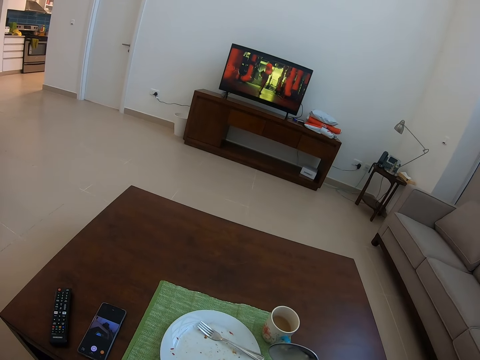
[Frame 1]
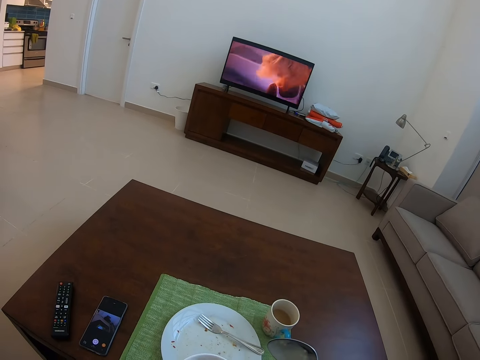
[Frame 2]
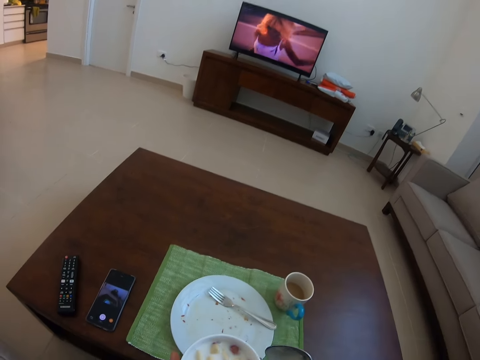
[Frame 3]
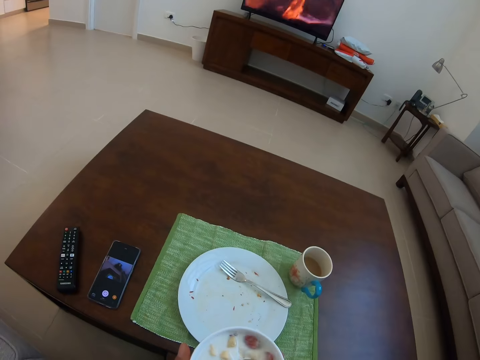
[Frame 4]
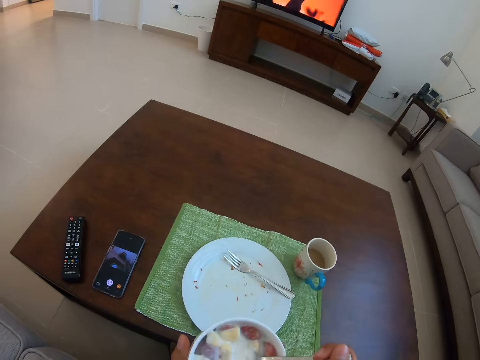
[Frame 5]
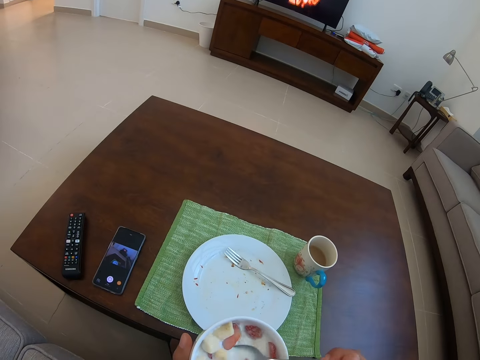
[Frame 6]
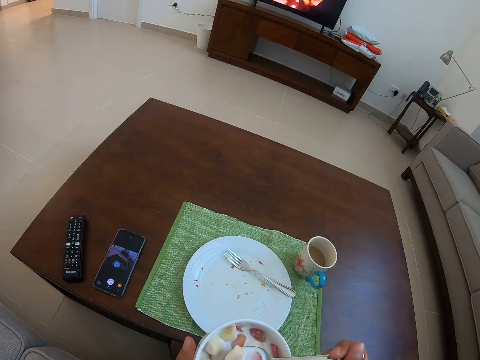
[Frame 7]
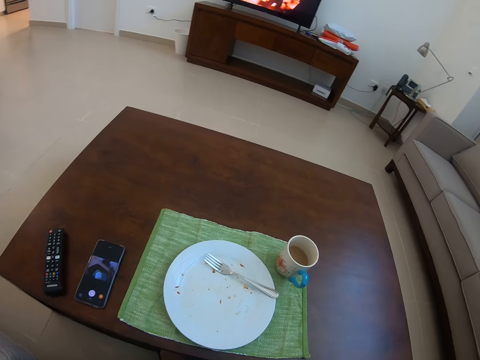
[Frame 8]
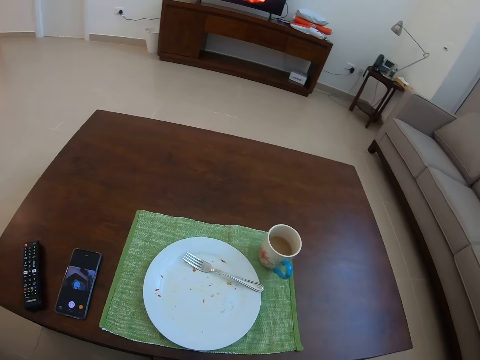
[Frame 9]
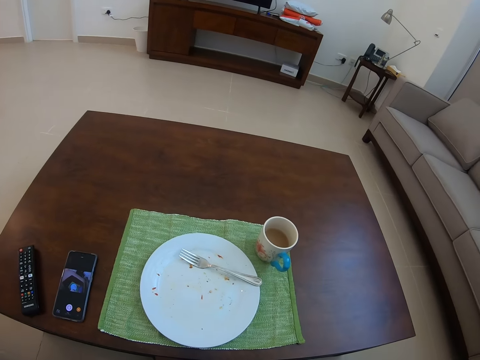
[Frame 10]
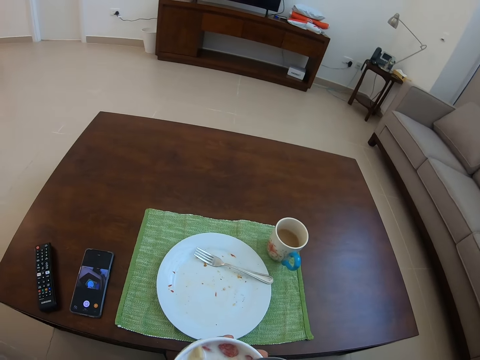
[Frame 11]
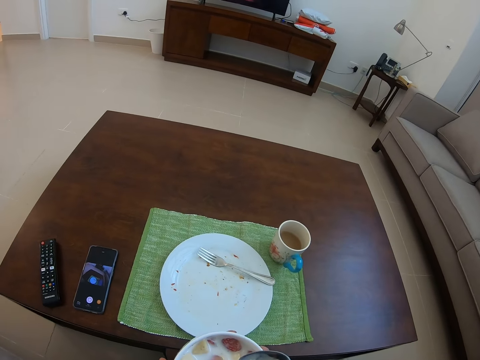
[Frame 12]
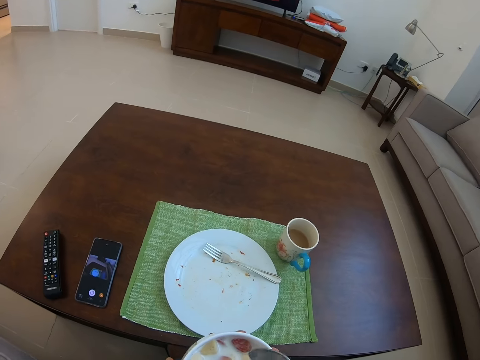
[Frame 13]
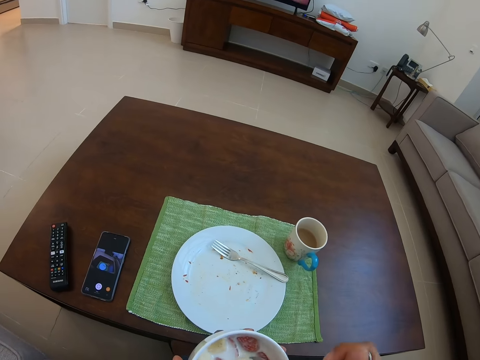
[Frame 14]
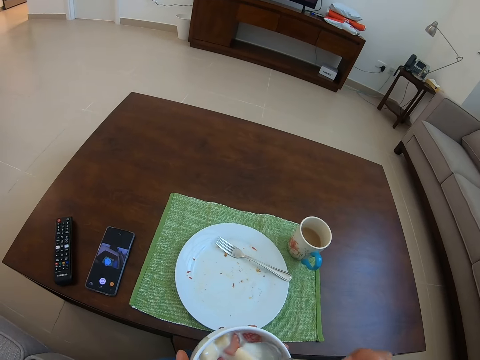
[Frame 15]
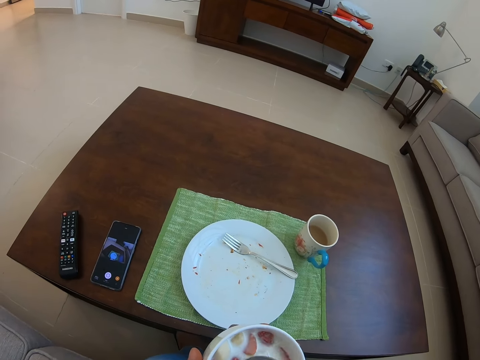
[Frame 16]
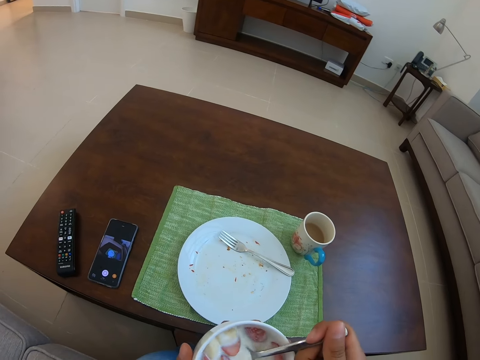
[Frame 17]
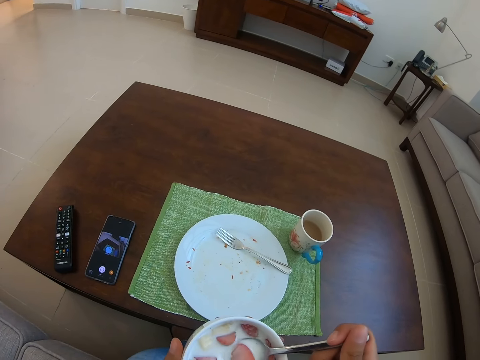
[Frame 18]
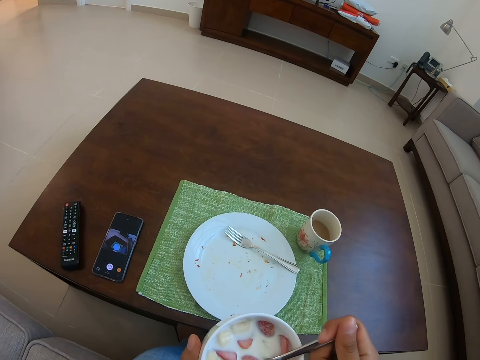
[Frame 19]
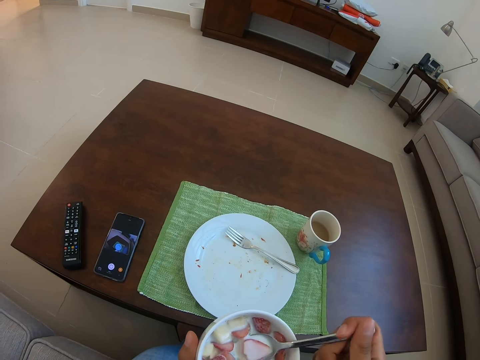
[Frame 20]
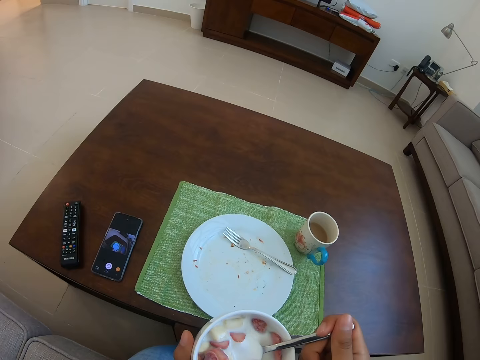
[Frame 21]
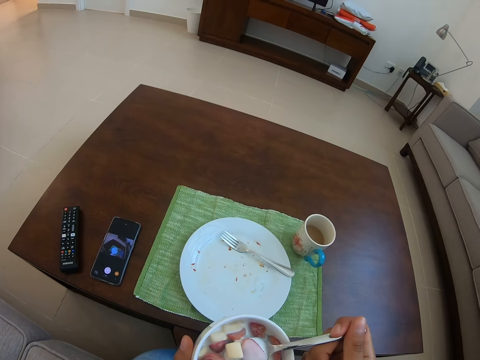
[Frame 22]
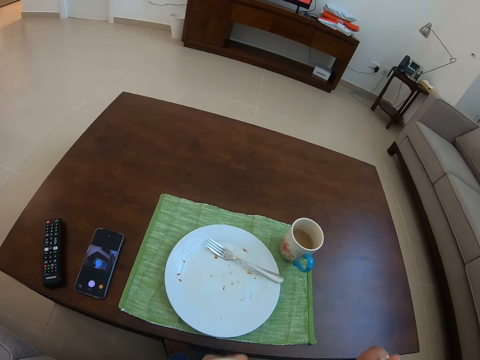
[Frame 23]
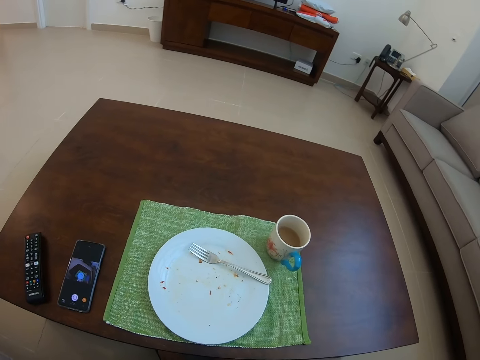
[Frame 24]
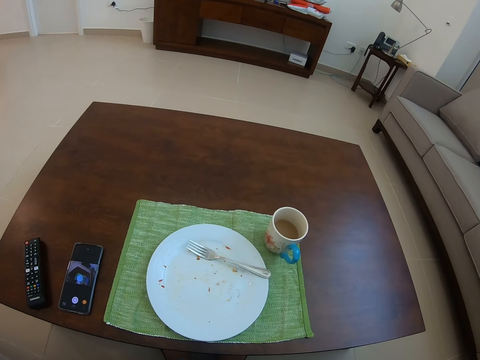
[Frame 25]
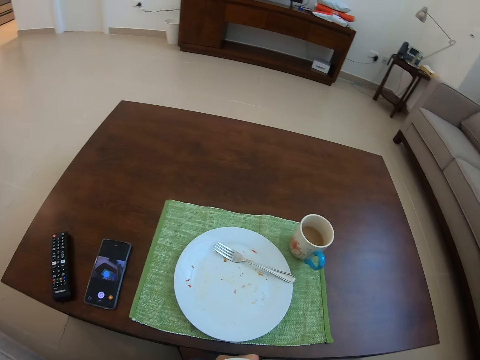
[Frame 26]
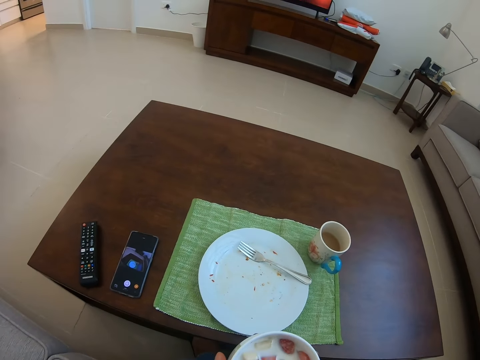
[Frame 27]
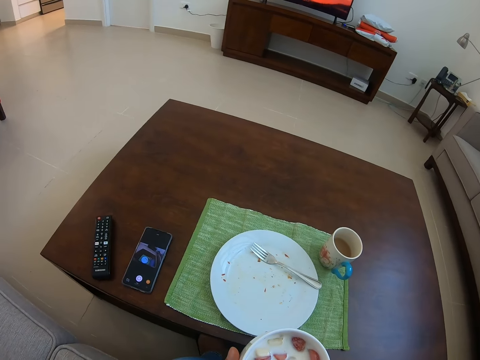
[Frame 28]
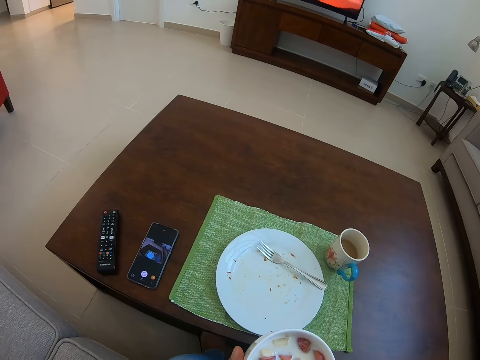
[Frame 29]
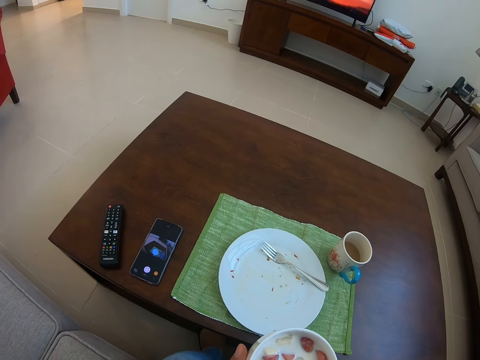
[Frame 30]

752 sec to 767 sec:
The camera wearer picks up fruit salad. They eat the fruit salad. They pick up the fruit salad. They eat the fruit salad.

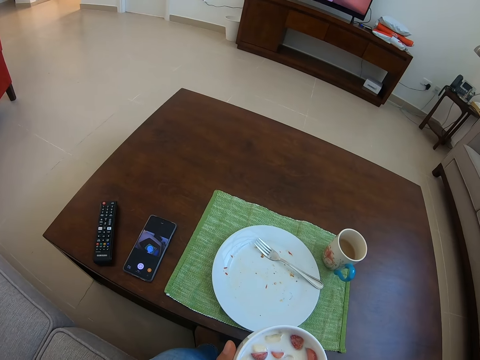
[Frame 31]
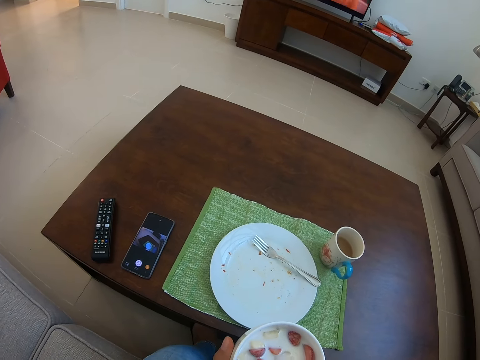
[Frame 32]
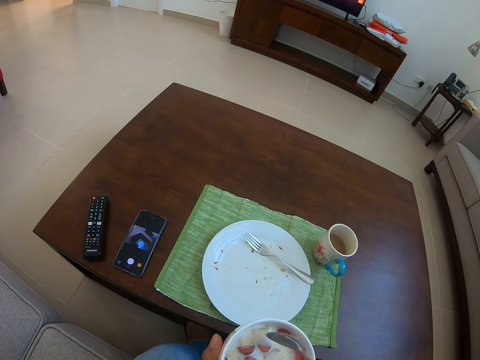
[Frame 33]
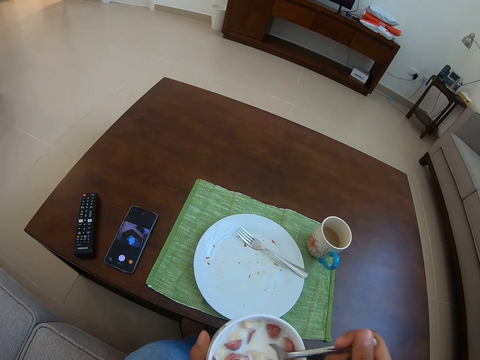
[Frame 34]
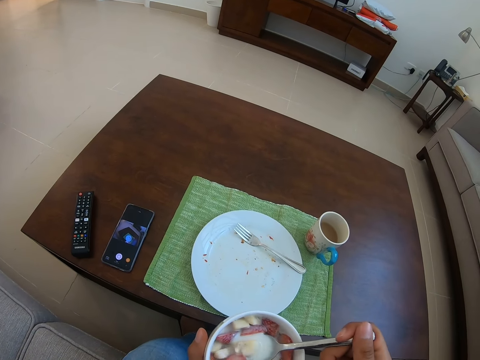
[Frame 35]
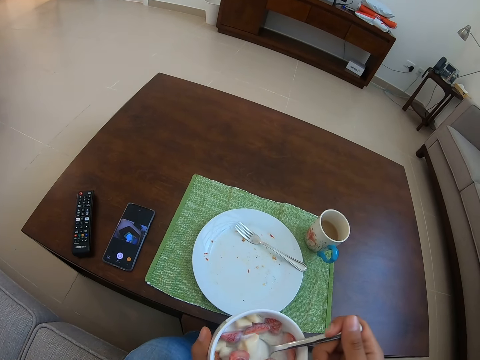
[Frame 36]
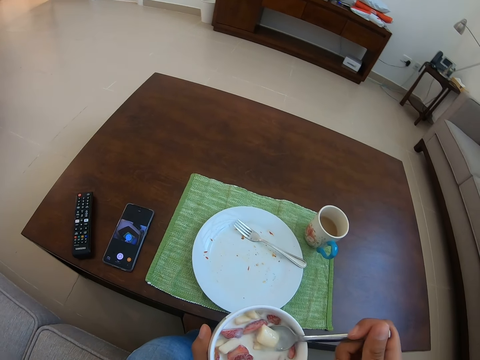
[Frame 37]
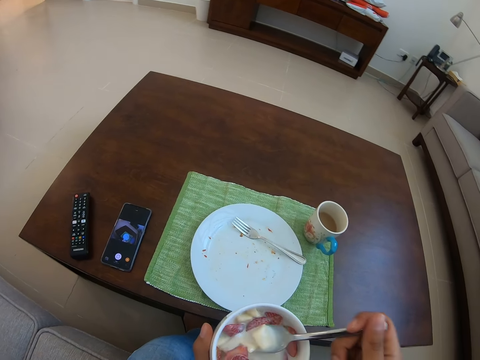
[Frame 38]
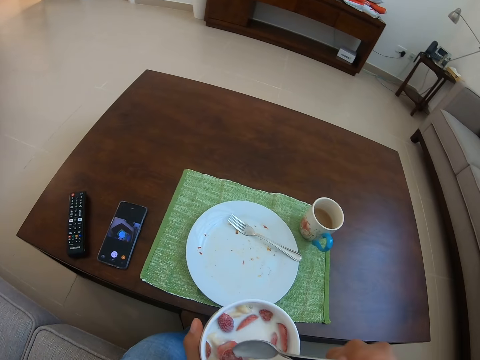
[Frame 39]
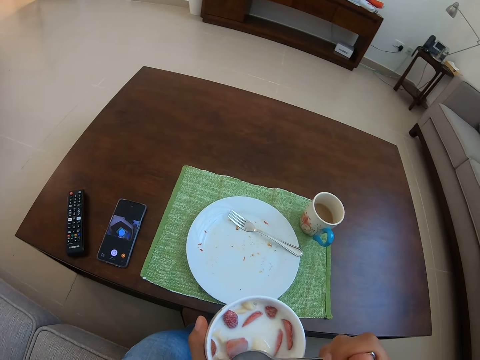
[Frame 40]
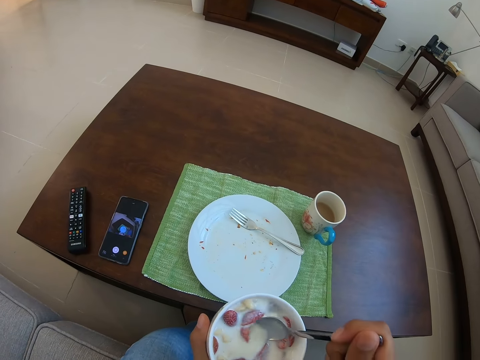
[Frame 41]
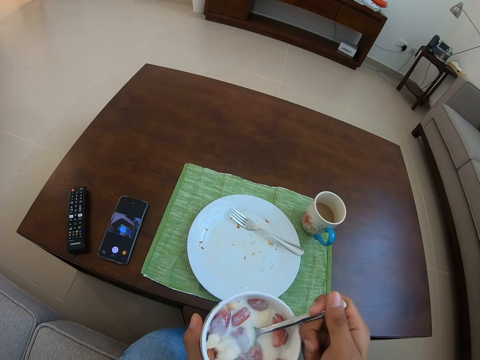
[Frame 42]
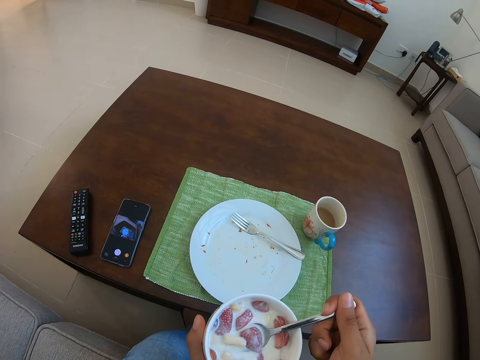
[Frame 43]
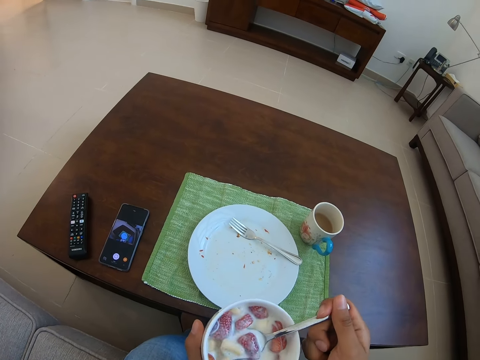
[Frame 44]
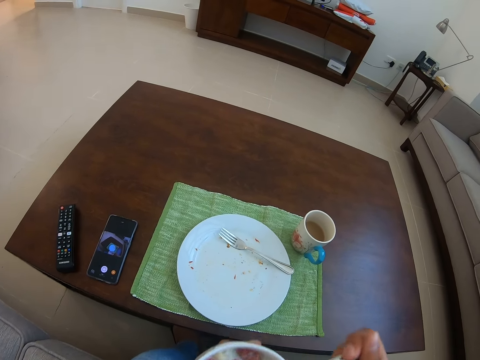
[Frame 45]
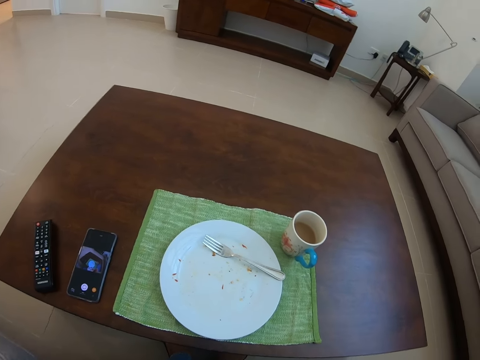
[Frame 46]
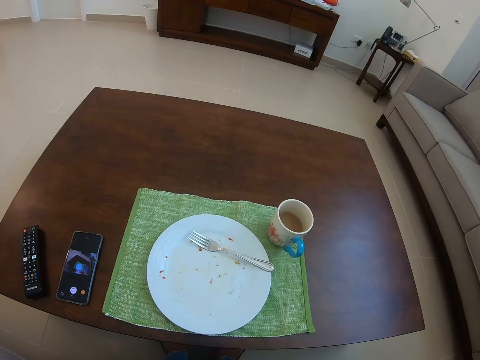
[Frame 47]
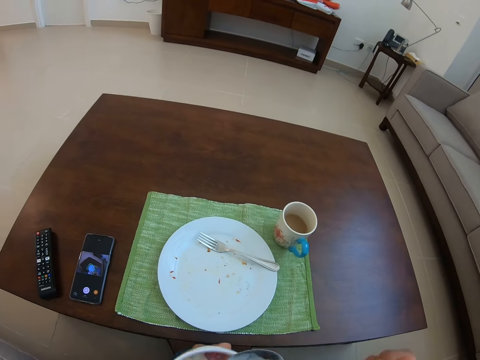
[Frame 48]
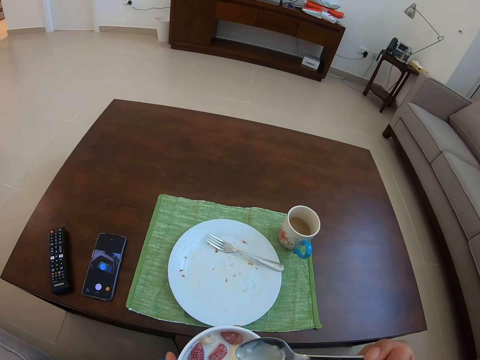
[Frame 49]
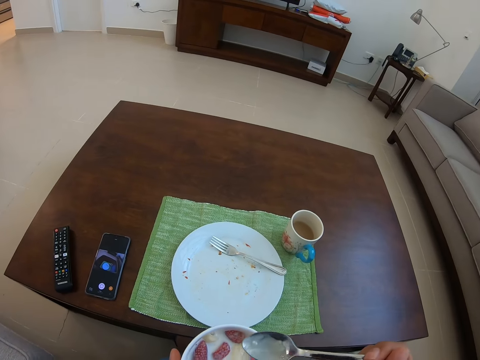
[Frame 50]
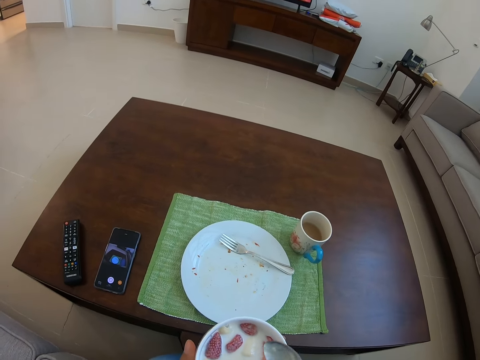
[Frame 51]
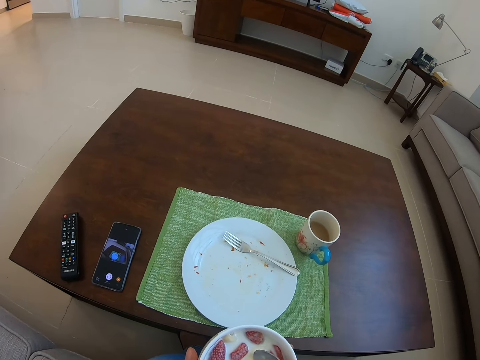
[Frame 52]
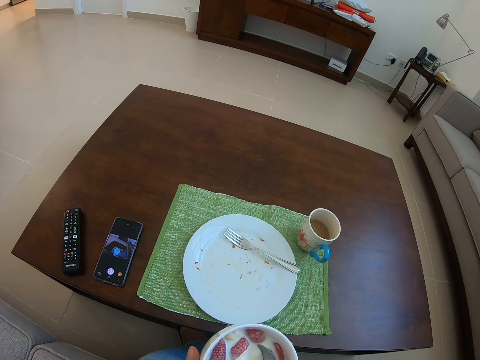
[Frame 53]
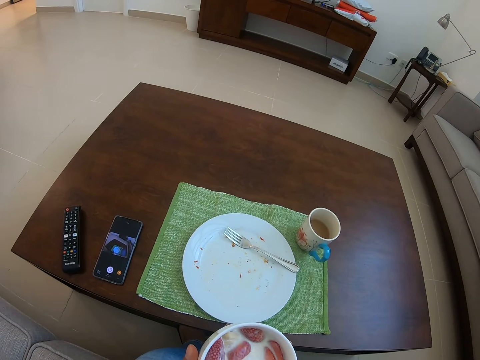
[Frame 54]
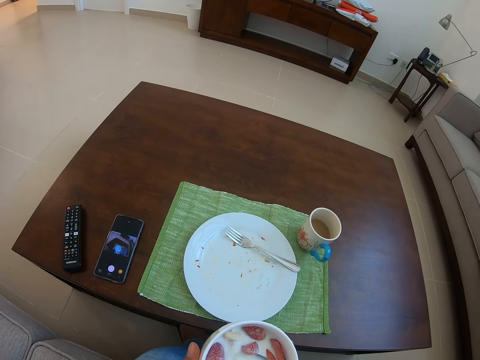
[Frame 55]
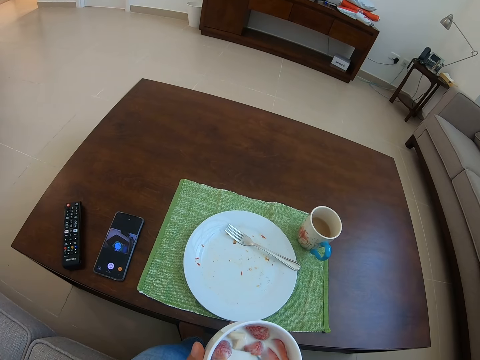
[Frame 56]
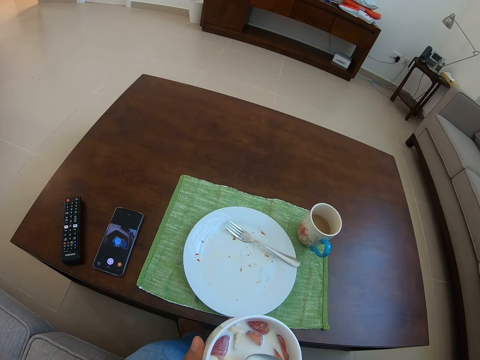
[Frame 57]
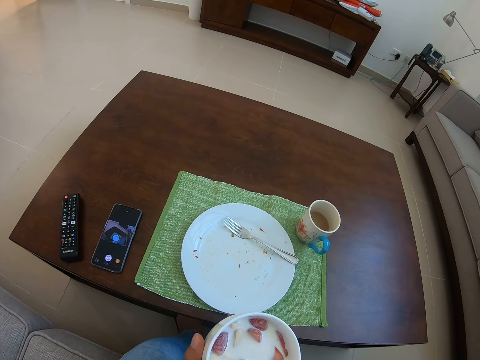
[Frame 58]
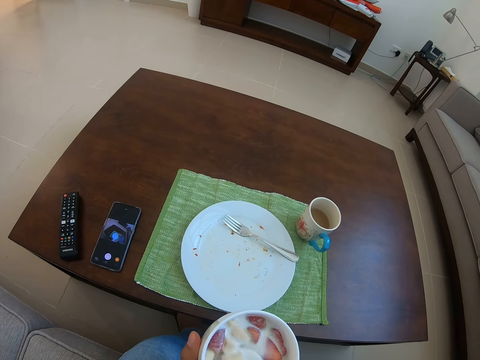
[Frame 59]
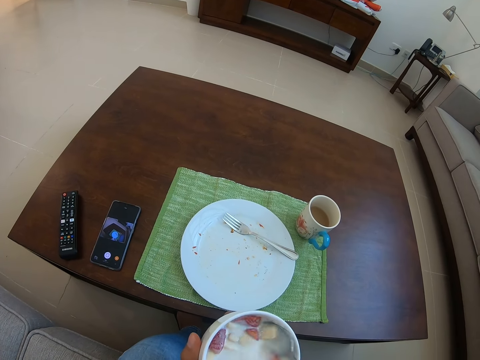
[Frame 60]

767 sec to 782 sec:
The camera wearer picks up fruit salad. They drink milk and mix the milk with fruits. They eat the fruit salad. They drink the milk. They pick up the fruit salad.
